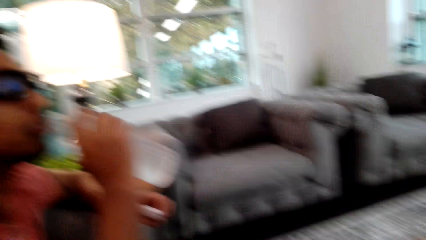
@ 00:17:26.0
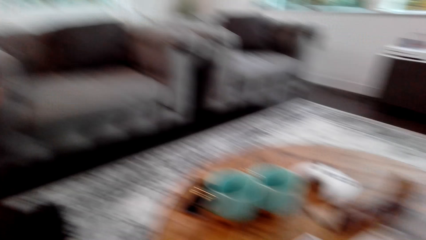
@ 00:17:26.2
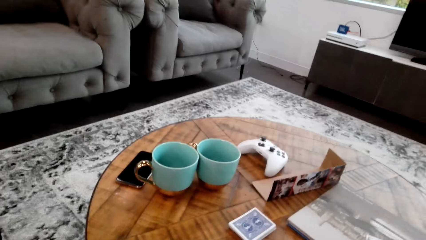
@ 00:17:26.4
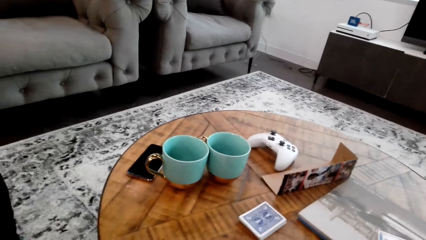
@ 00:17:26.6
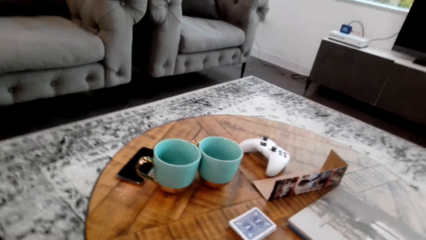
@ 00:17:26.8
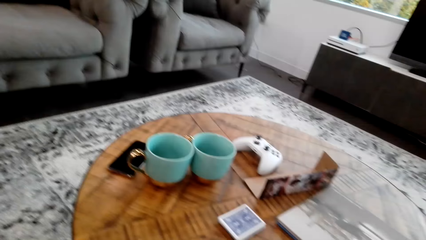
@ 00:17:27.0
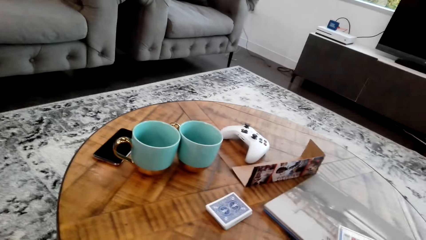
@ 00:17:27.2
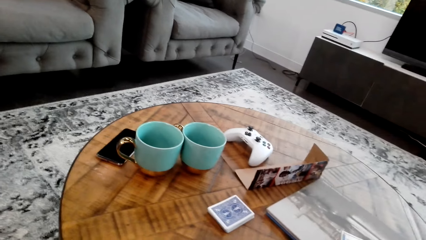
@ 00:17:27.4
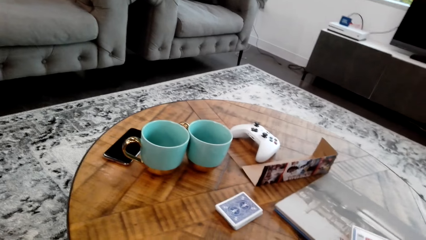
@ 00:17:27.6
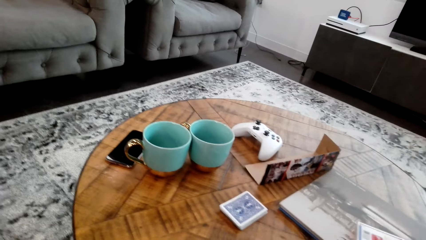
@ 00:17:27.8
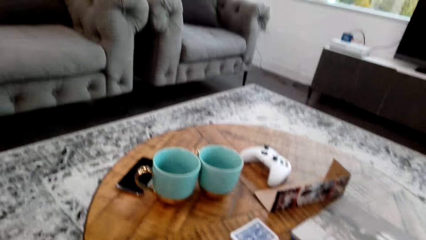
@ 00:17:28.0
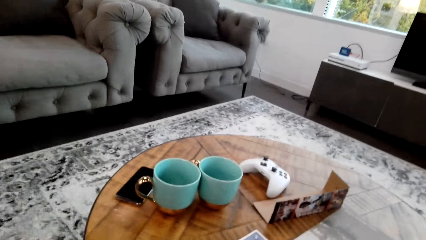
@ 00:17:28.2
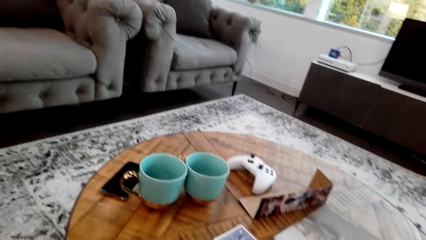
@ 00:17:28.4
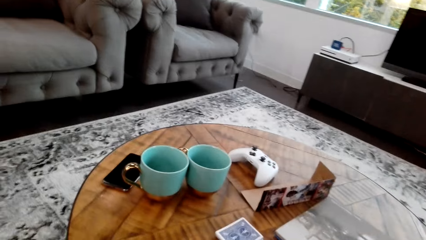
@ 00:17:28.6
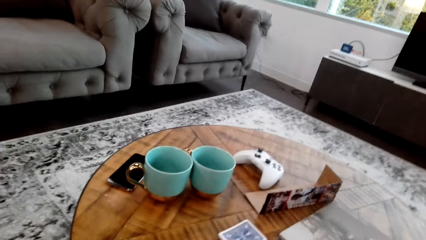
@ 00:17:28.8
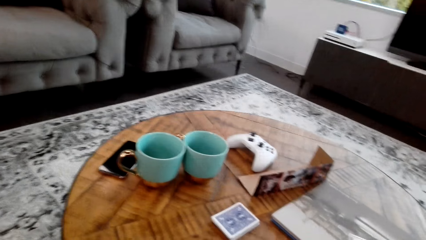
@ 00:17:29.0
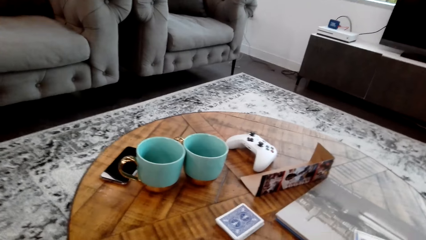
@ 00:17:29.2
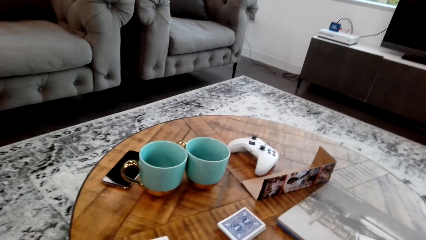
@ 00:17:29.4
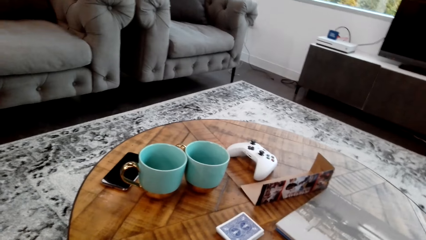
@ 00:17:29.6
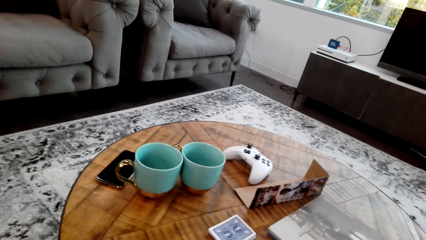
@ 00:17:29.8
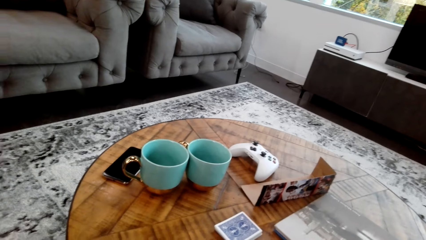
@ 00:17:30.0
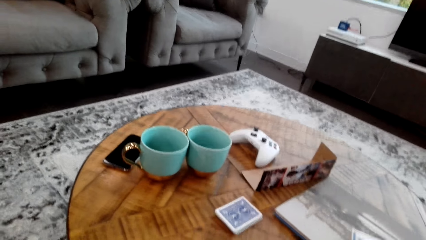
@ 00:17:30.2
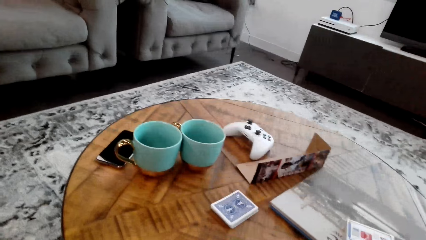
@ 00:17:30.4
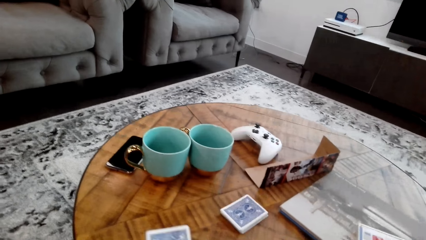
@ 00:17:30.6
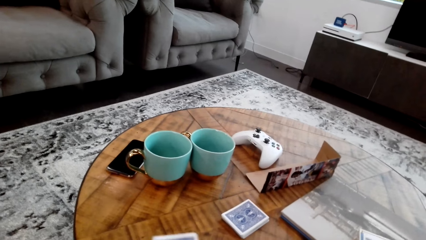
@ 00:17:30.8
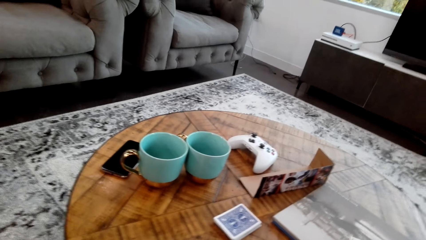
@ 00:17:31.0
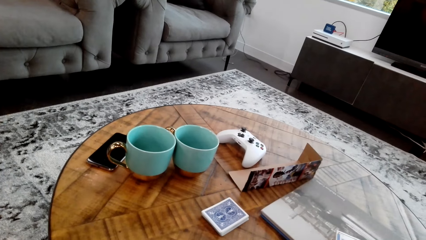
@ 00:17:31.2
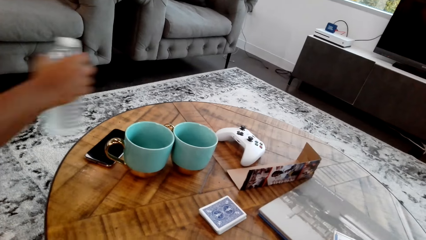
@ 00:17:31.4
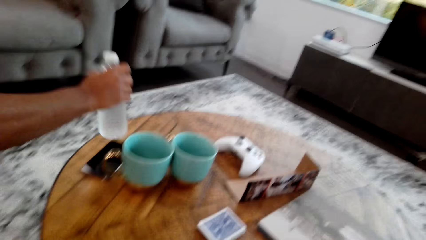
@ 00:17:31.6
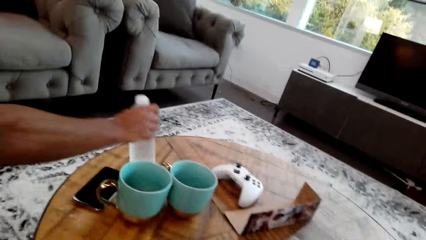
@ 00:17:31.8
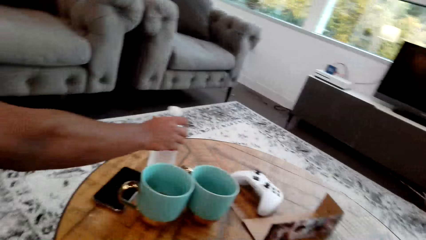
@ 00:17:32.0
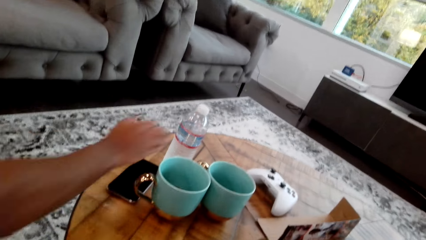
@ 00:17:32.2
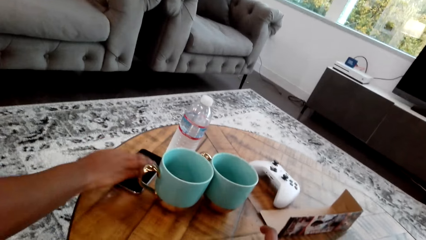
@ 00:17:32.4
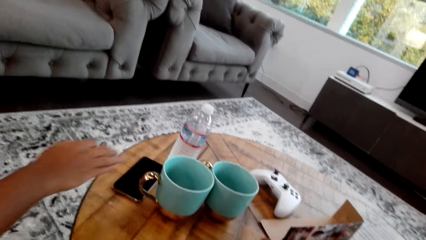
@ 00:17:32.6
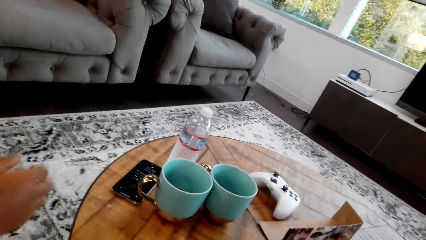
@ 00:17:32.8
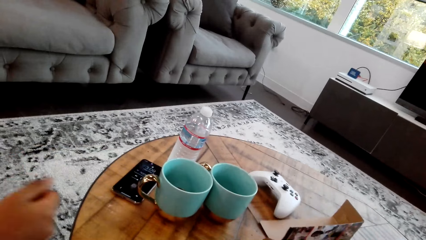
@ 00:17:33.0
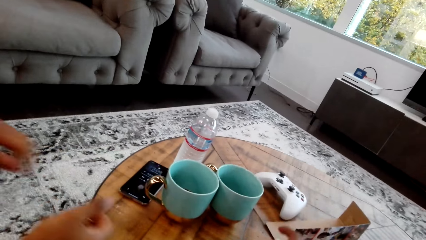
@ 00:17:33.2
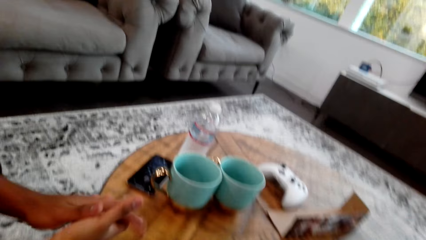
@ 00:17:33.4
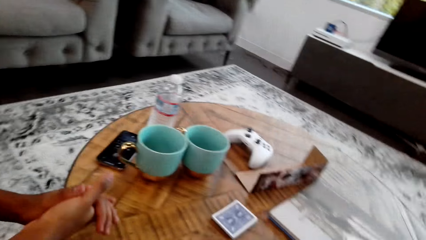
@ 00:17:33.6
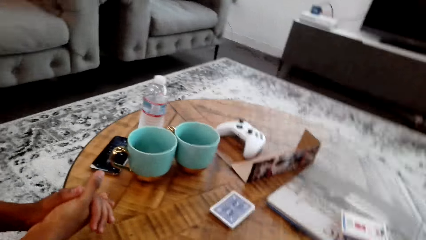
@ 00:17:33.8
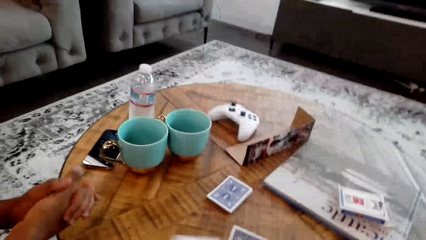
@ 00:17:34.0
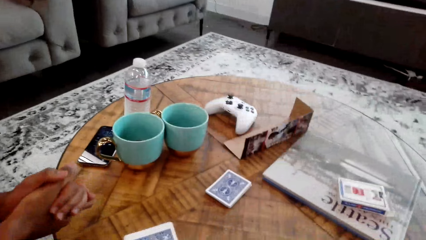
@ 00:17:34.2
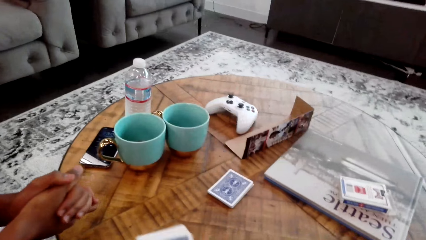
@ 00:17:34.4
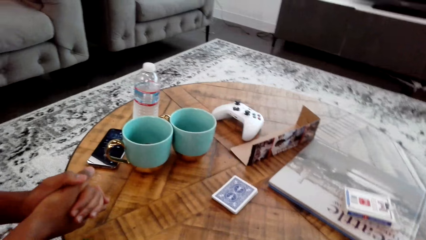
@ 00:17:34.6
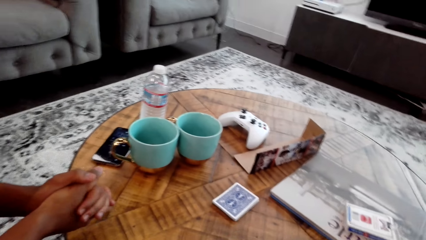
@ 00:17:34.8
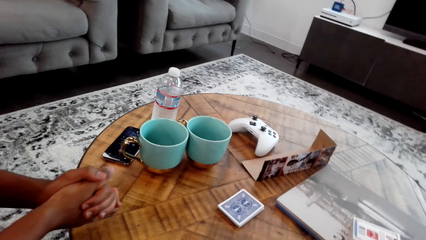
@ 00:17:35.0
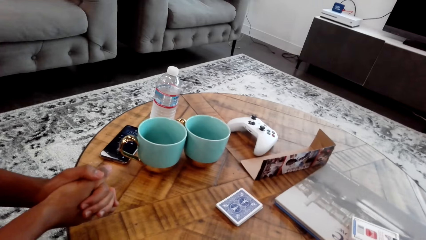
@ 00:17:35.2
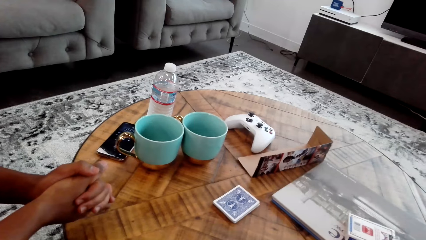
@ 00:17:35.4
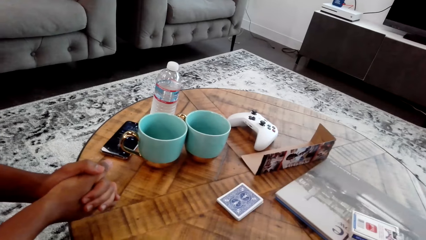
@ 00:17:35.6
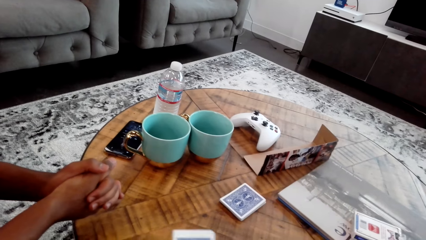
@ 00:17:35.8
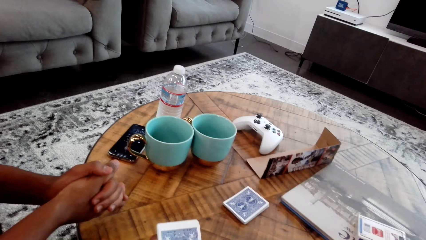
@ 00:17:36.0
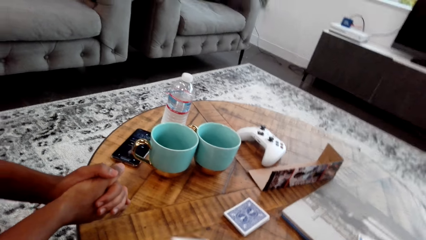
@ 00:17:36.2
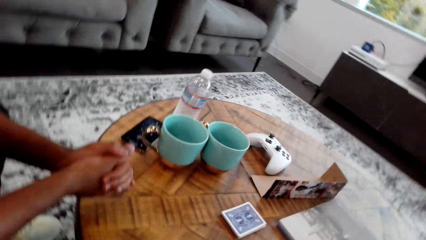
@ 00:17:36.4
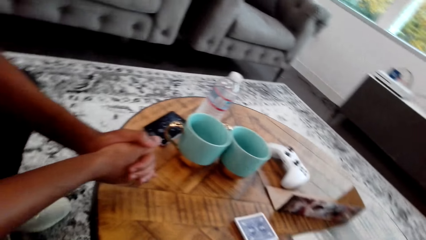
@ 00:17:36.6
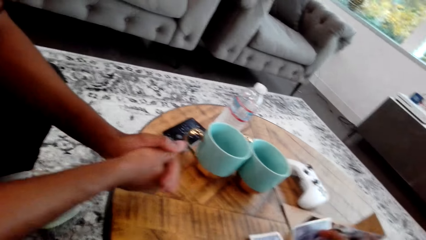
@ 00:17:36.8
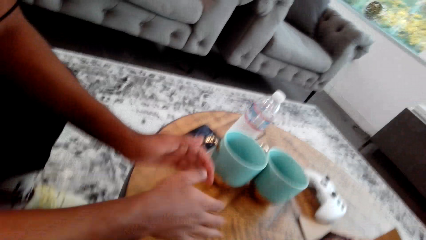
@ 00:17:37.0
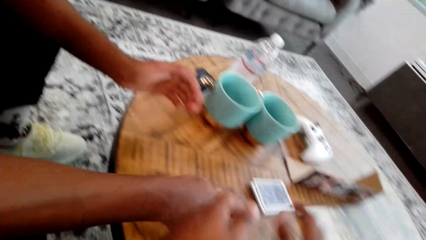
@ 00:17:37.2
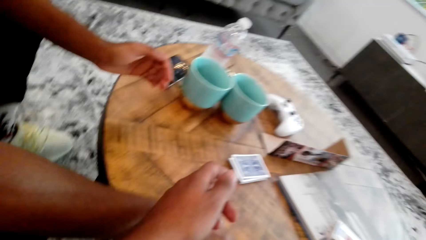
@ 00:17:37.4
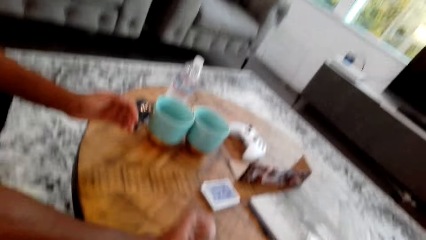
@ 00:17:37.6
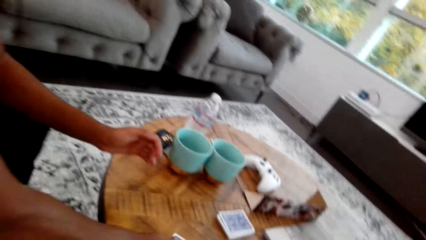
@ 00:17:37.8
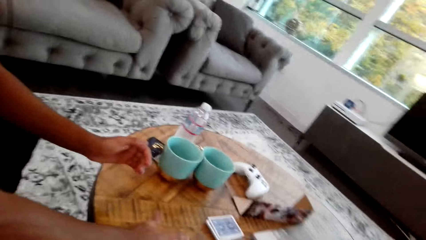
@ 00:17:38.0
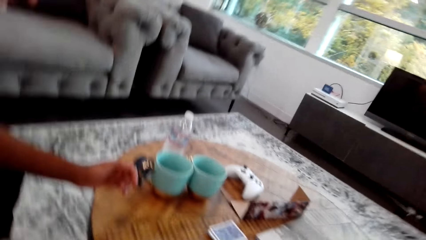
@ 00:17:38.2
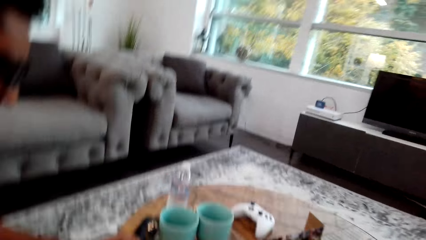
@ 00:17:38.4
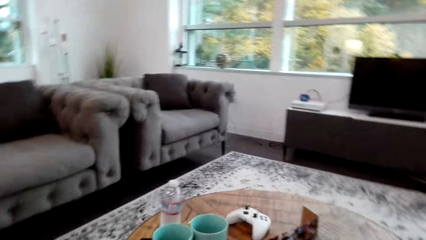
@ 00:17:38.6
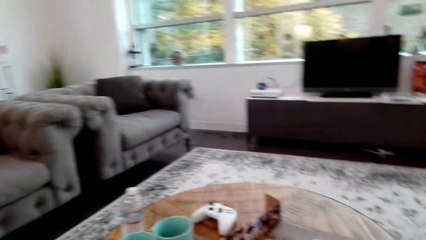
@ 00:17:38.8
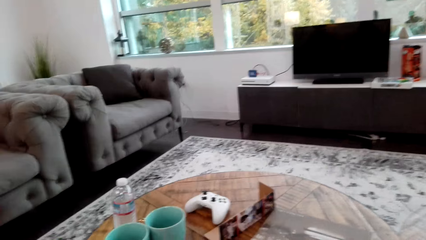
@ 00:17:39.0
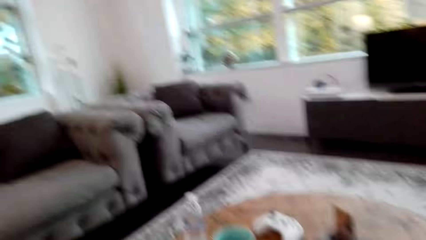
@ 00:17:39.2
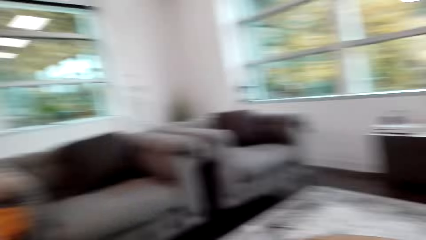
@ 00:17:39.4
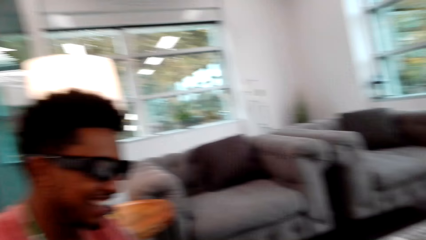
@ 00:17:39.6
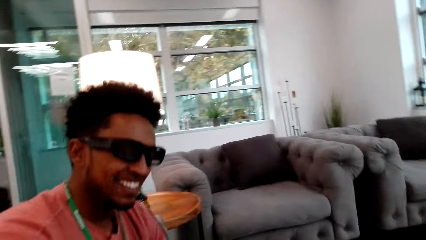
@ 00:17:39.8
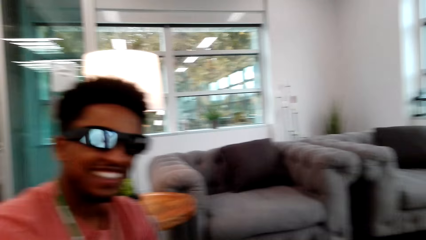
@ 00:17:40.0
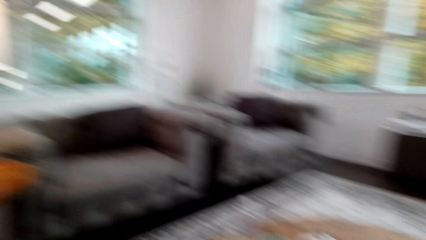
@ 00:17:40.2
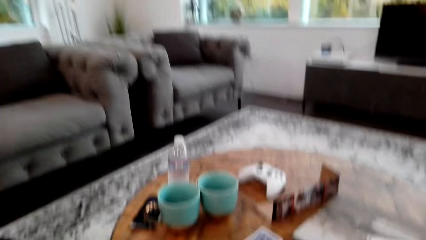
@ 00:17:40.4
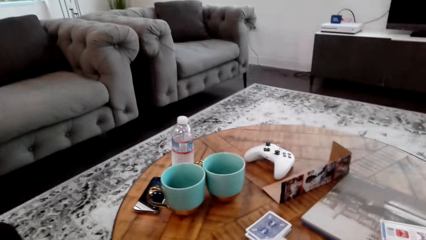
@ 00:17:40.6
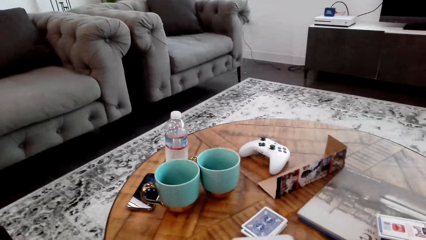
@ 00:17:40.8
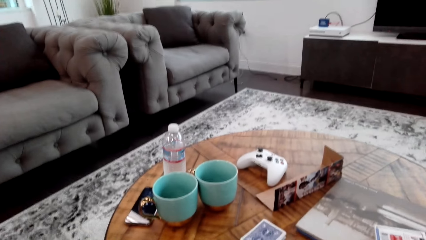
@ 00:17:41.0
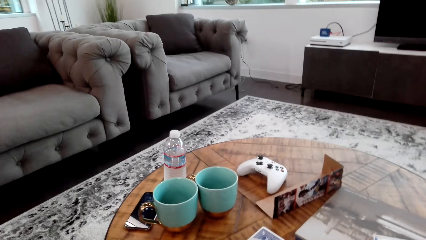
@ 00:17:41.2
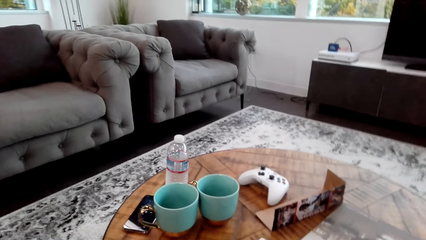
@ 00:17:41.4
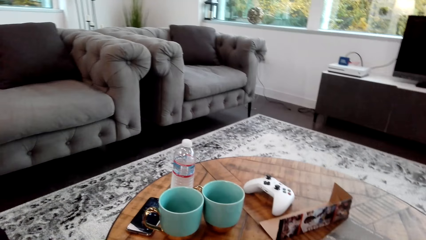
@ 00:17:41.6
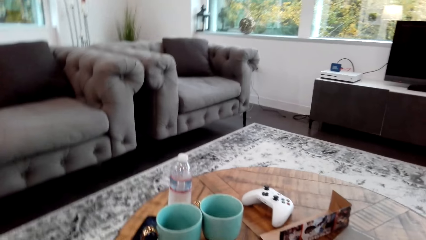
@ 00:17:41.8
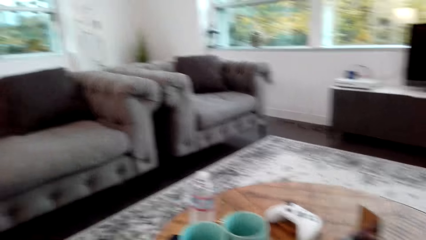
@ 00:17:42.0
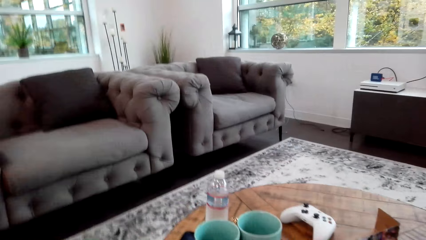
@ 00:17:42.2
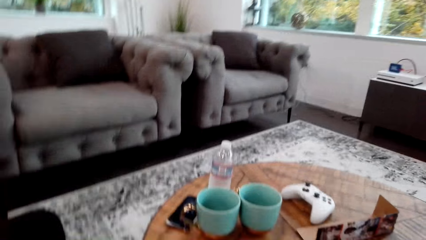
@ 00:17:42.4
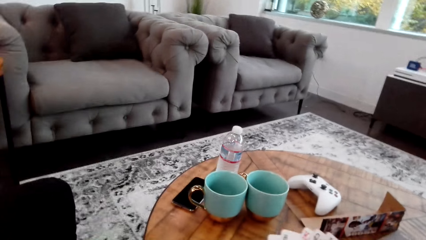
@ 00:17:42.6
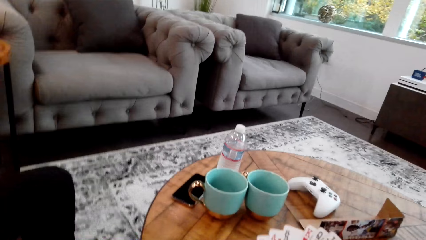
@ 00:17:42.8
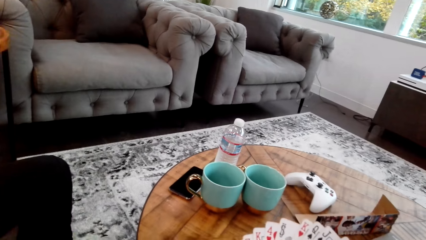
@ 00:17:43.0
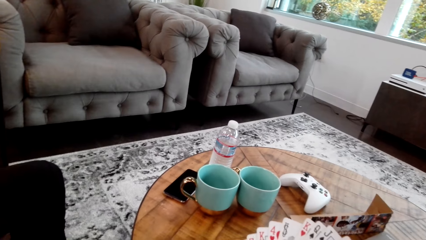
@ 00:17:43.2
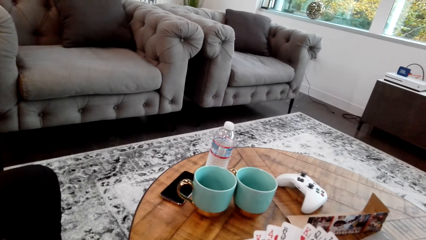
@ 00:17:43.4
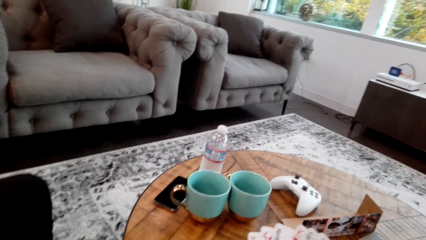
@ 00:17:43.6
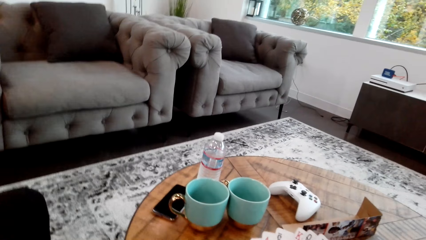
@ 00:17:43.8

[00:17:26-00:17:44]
A man drinks water. The camera wearer counts cards. The man puts the bottle of water on the table, touches the phone, and puts hands together. The camera wearer stretches a hand. The man picks cards from the table.
